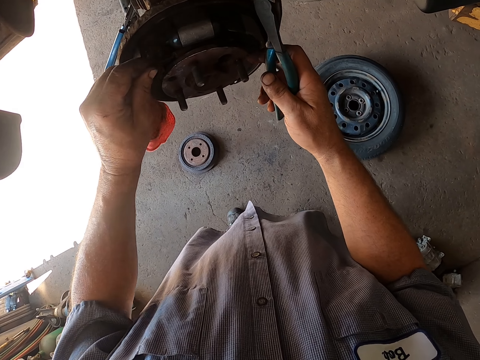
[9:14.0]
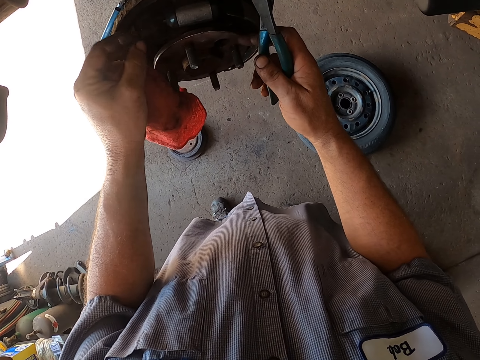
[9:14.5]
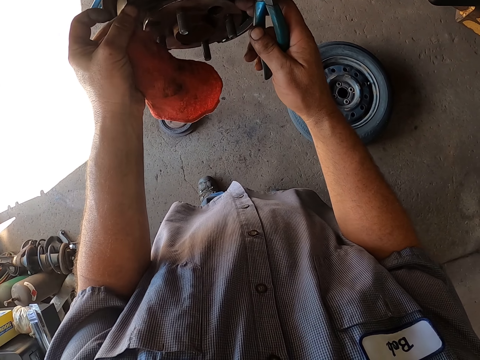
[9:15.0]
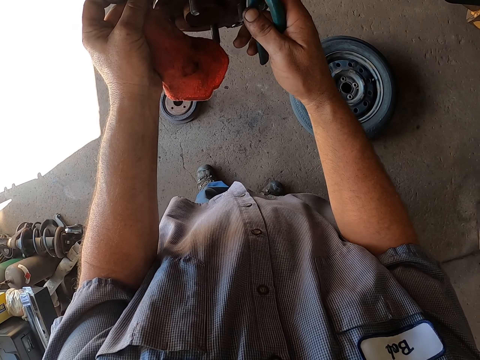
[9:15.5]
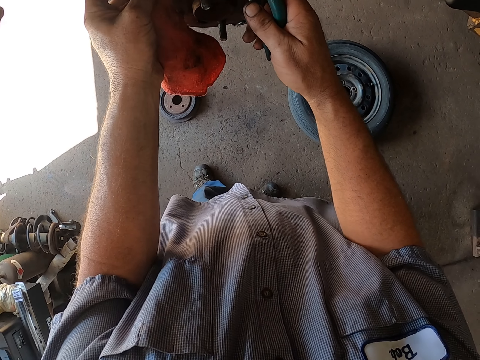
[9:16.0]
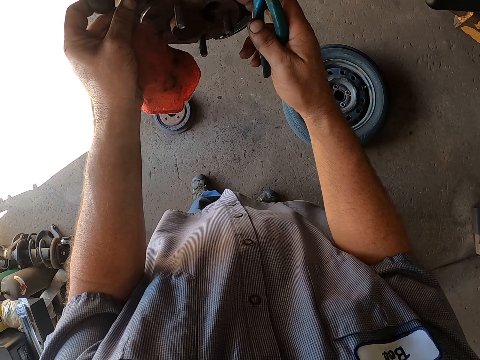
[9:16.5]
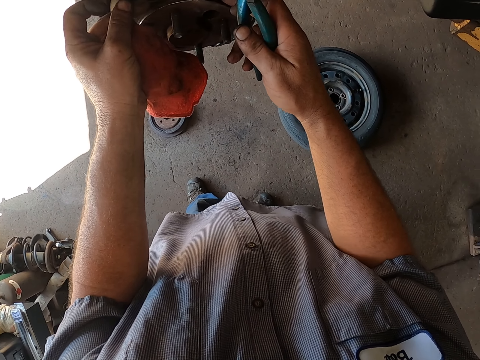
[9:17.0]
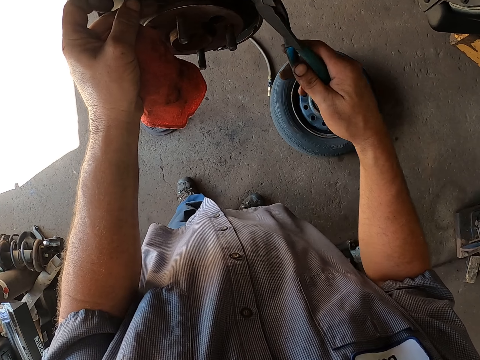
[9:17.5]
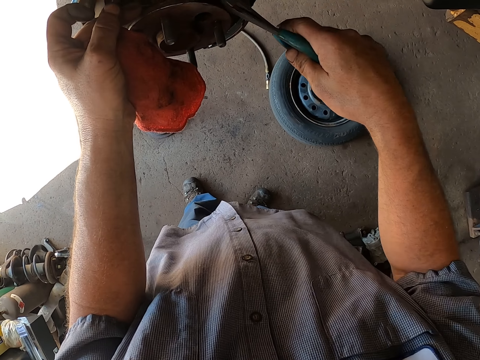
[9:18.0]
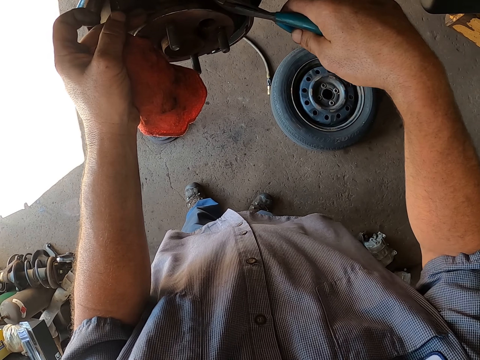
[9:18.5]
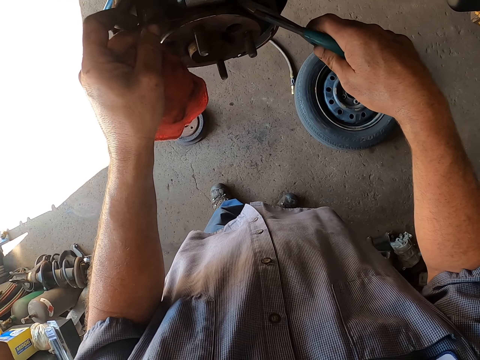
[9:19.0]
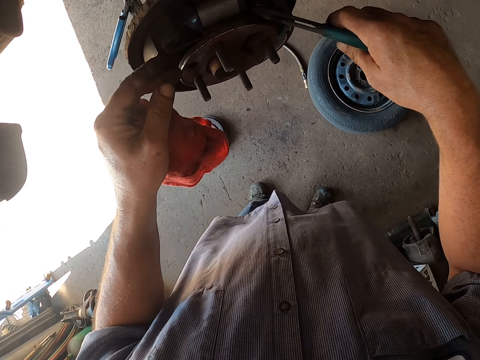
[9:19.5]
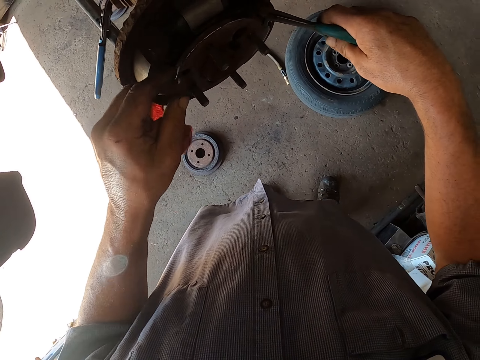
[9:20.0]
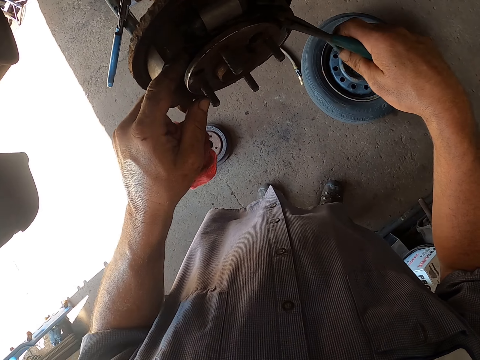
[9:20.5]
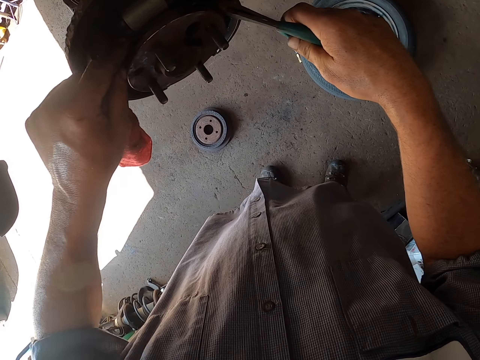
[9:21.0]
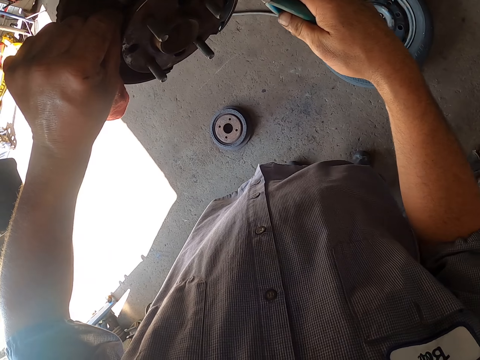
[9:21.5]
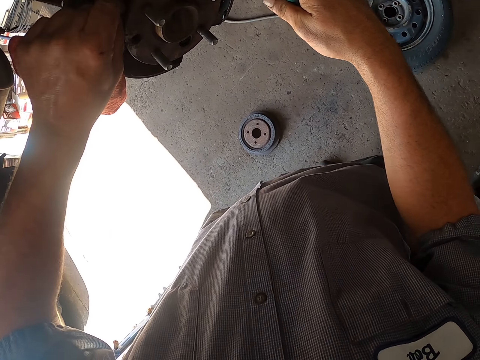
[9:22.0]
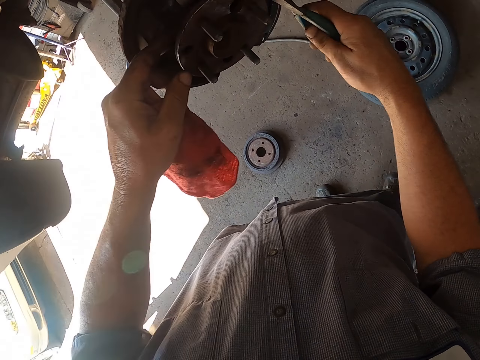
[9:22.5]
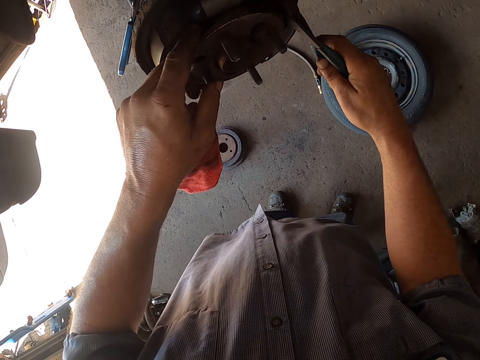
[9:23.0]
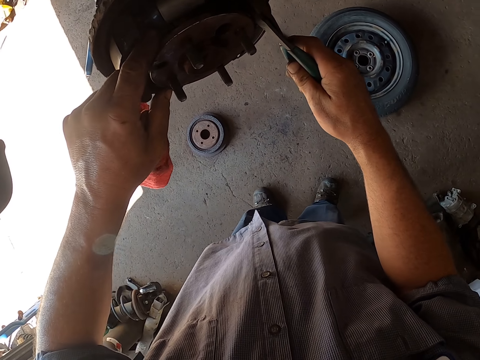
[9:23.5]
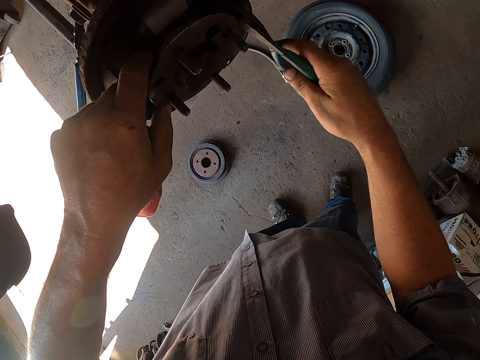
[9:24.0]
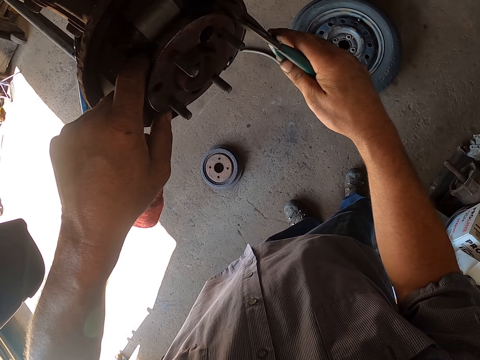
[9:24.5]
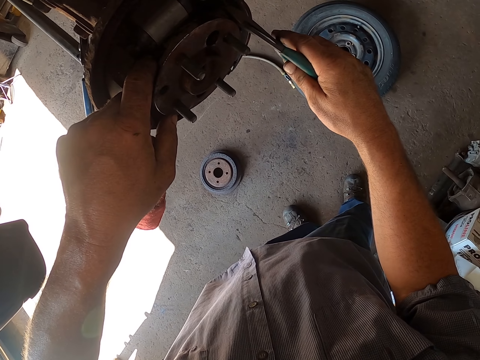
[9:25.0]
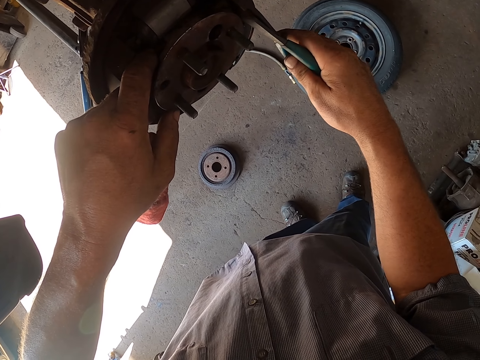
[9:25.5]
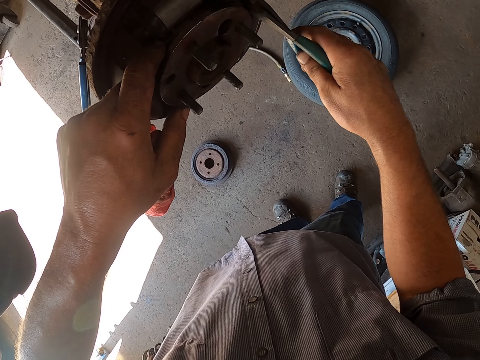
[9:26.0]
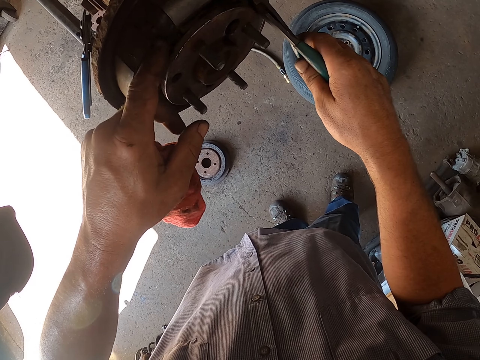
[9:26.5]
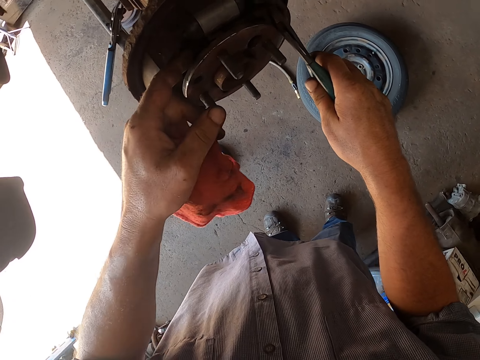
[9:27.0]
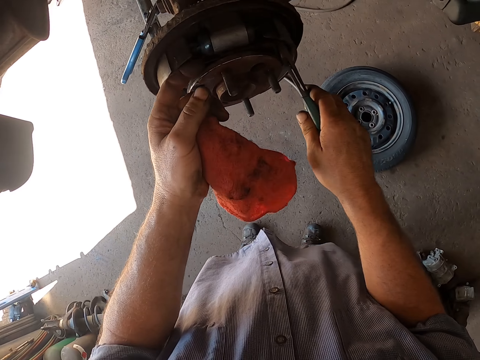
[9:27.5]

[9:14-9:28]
The camera wearer fixes something. They cut something.

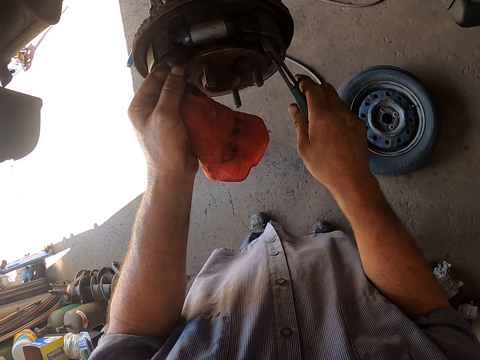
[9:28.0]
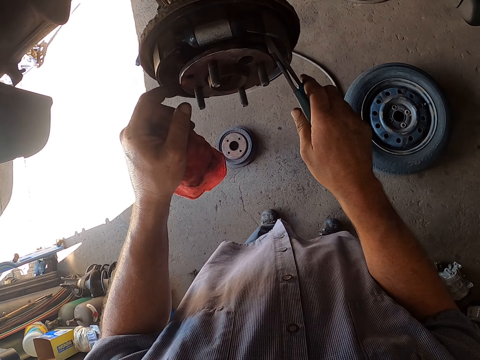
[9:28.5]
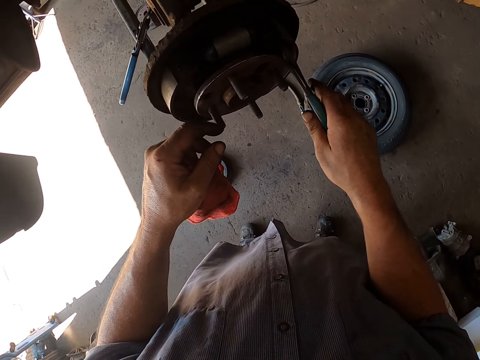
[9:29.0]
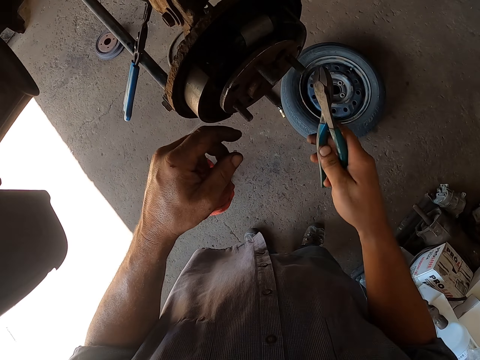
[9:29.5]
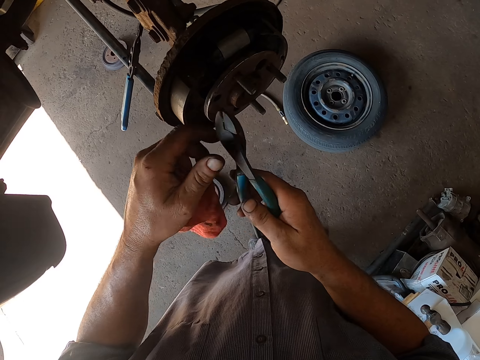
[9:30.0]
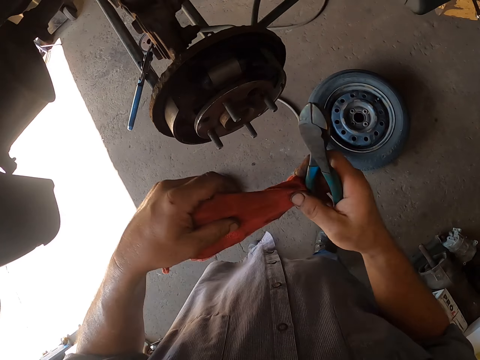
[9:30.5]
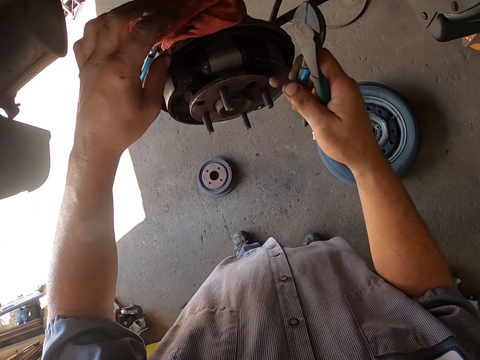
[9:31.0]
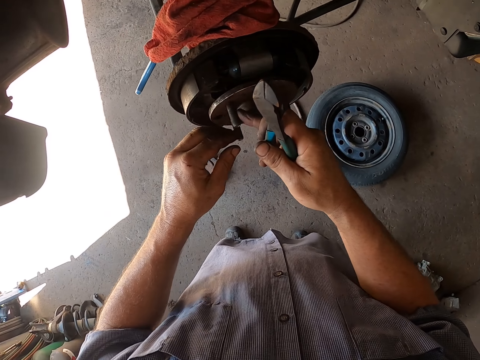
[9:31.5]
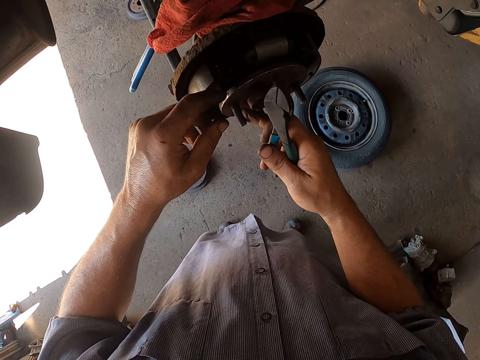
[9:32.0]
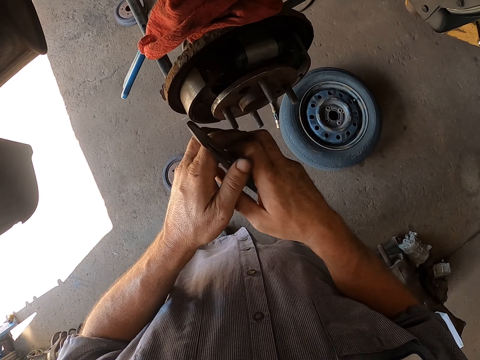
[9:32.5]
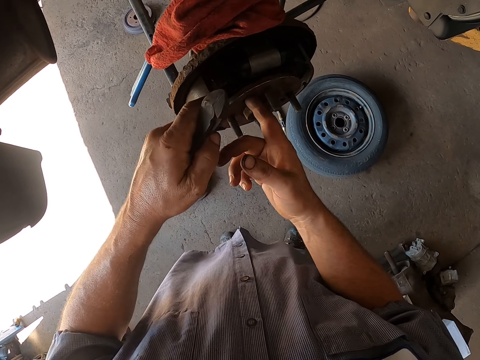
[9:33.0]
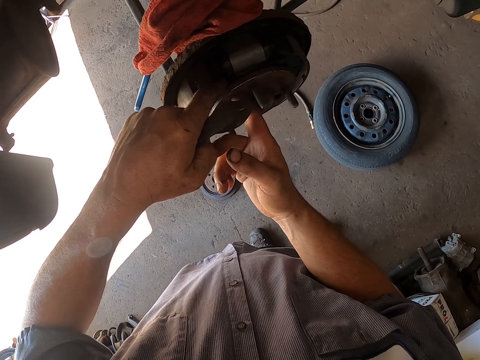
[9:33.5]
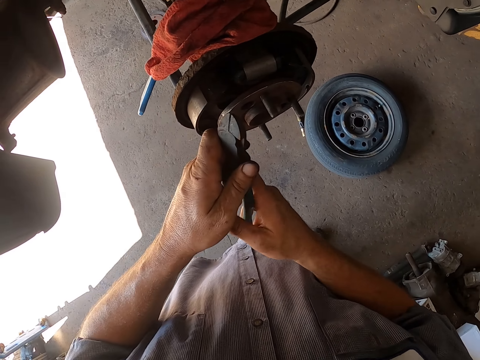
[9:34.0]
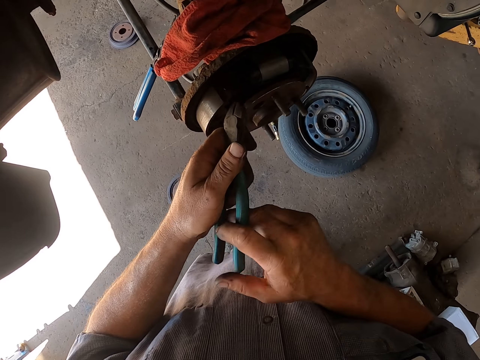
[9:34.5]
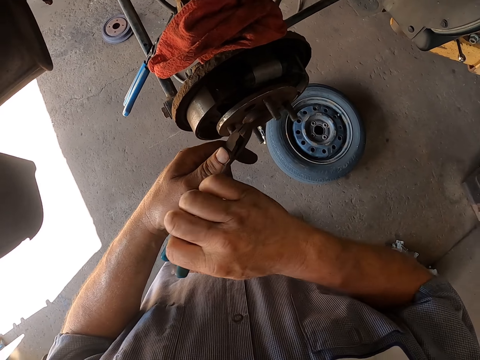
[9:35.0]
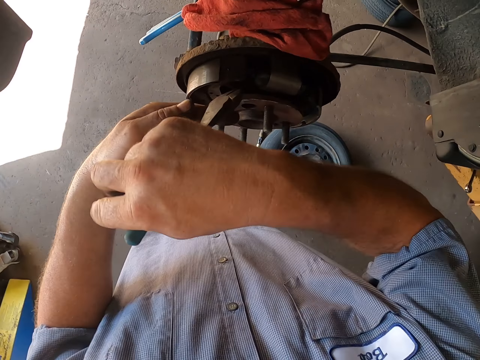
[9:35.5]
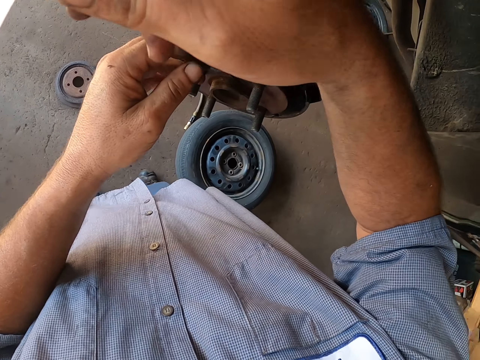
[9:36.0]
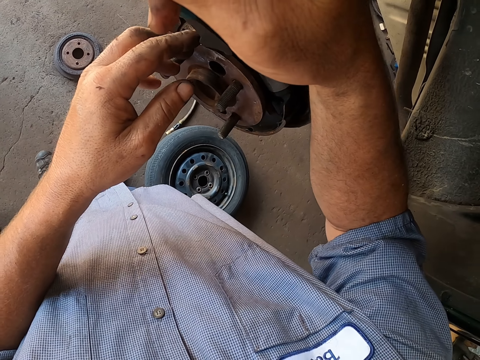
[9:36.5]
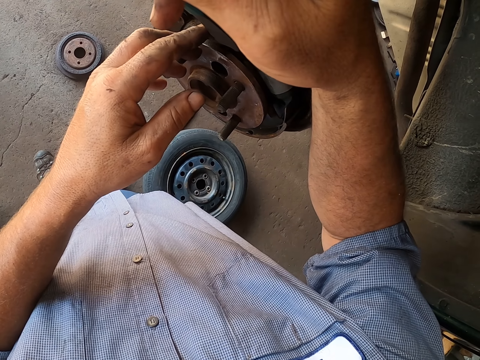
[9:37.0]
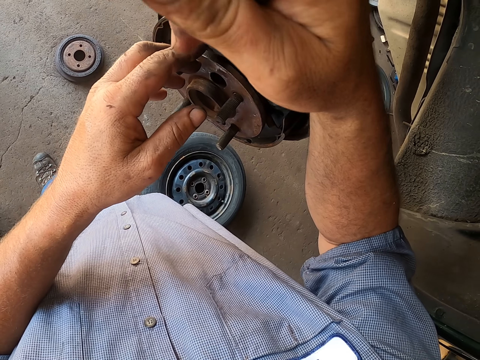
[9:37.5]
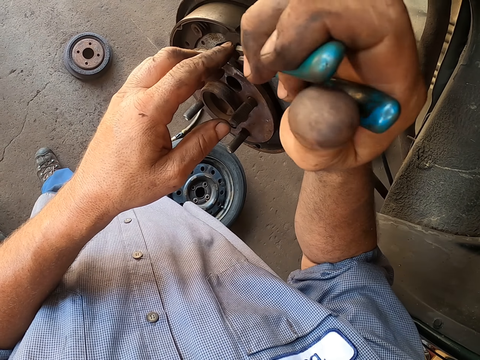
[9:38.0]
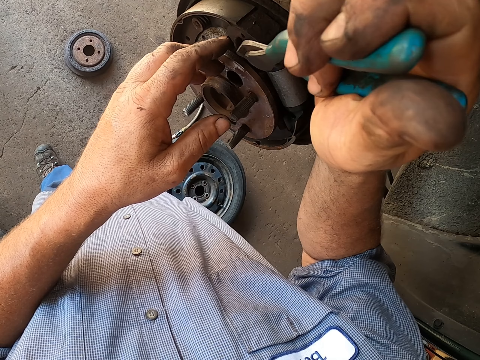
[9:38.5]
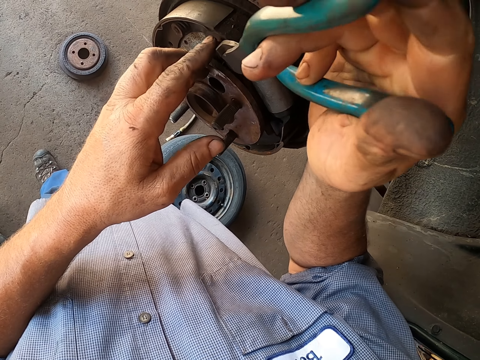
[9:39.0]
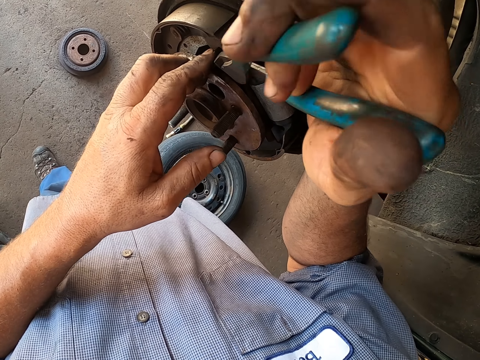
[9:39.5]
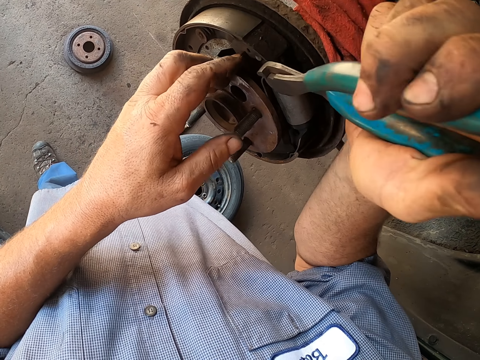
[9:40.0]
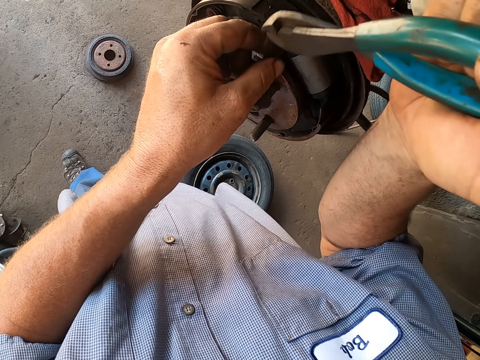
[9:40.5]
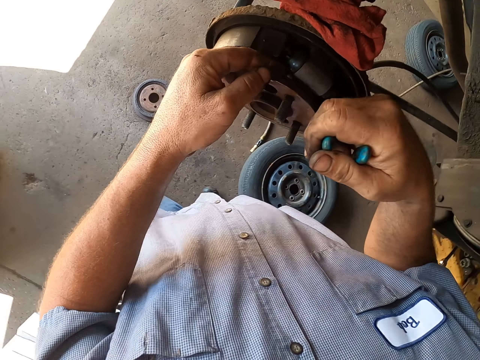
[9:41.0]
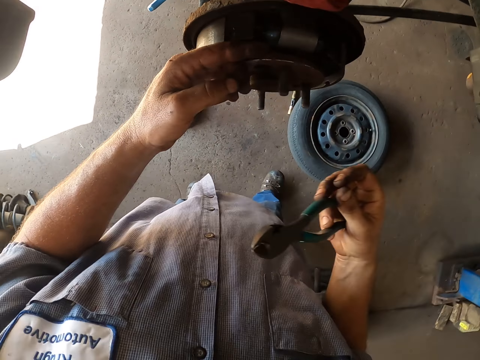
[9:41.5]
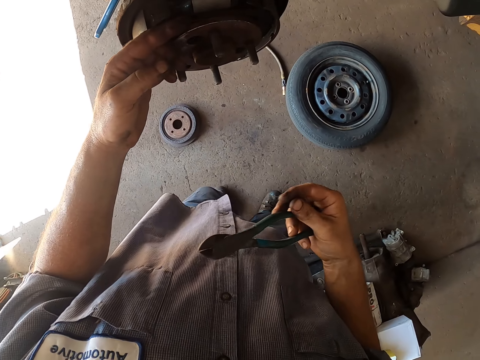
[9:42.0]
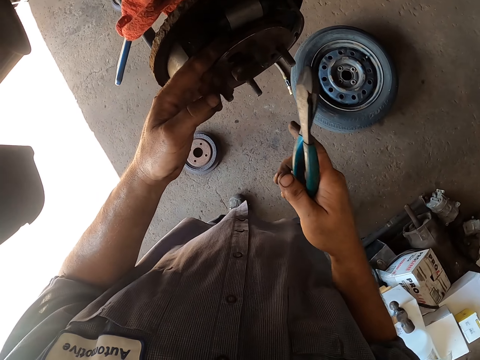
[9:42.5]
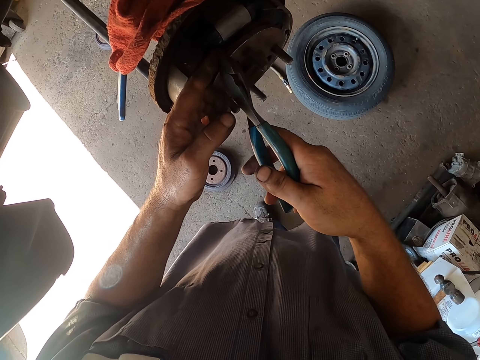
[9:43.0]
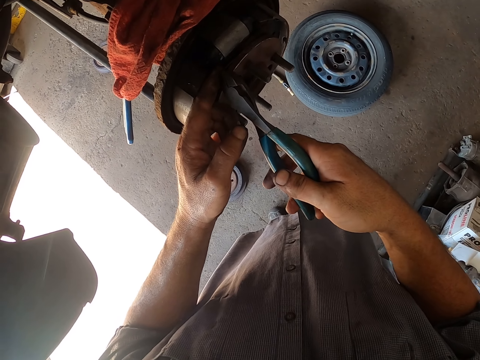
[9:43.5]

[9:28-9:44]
The camera wearer throws the cloth, a hand towel, on the wheel hub. They fix the rear wheel bearing. They nip a wire with the pliers.
